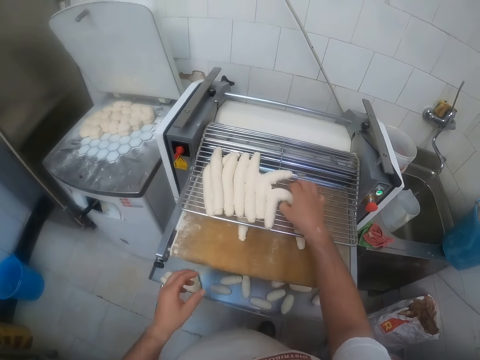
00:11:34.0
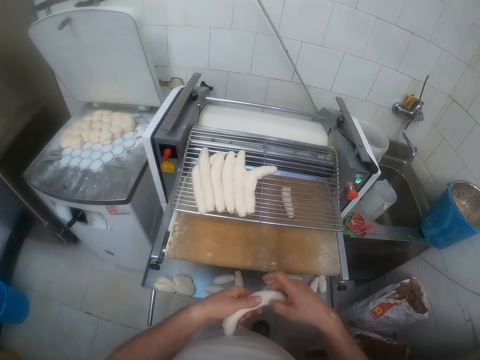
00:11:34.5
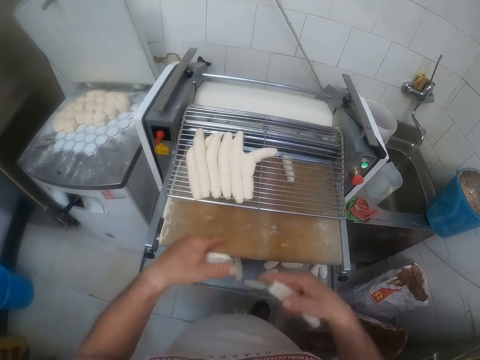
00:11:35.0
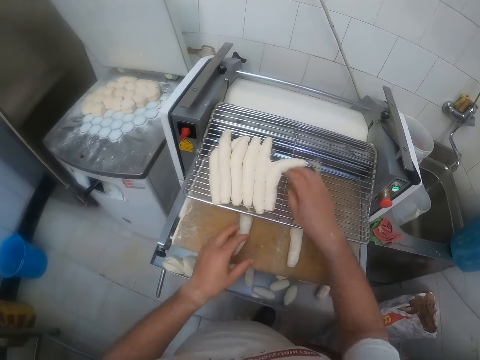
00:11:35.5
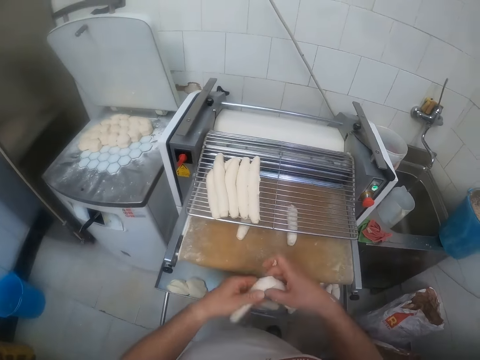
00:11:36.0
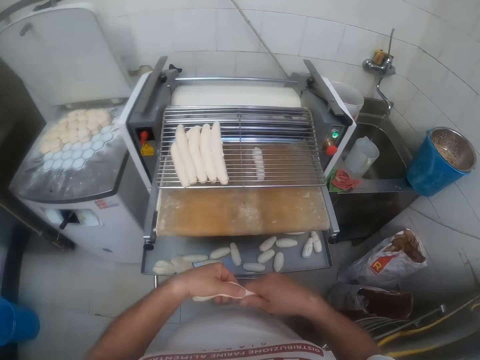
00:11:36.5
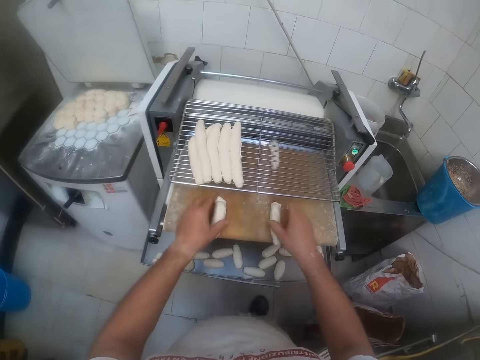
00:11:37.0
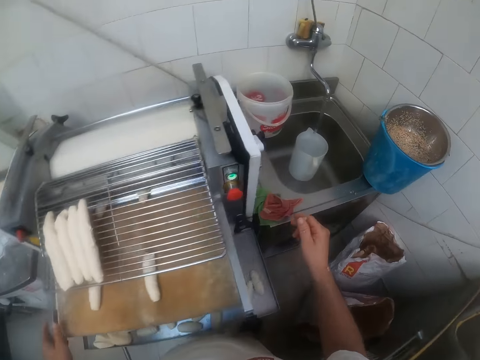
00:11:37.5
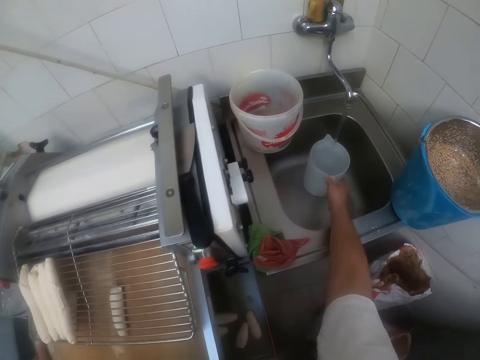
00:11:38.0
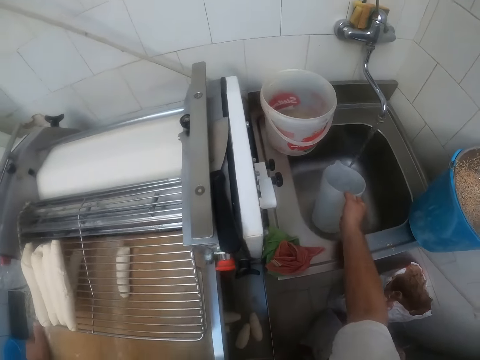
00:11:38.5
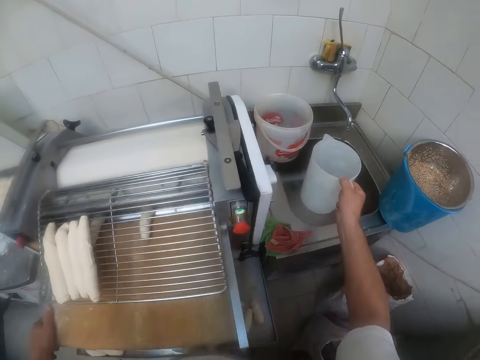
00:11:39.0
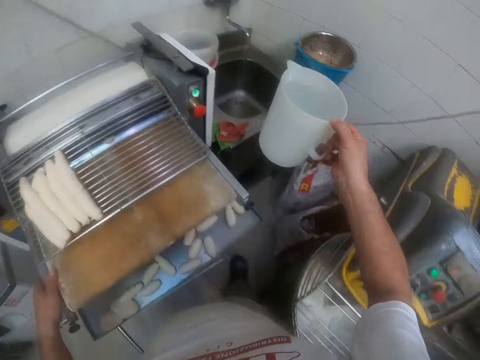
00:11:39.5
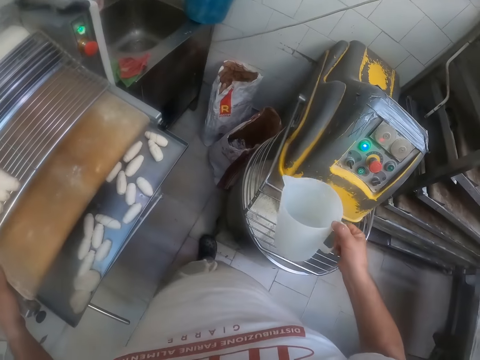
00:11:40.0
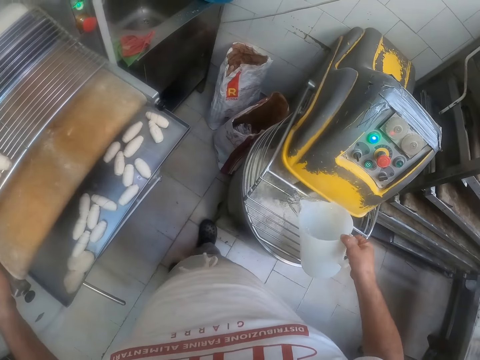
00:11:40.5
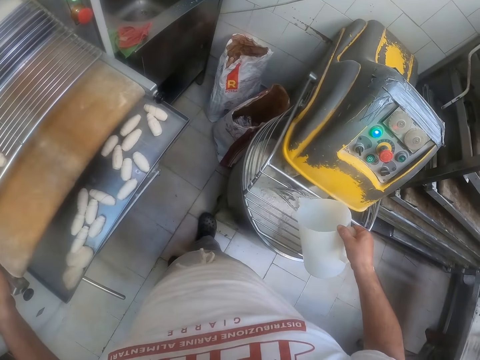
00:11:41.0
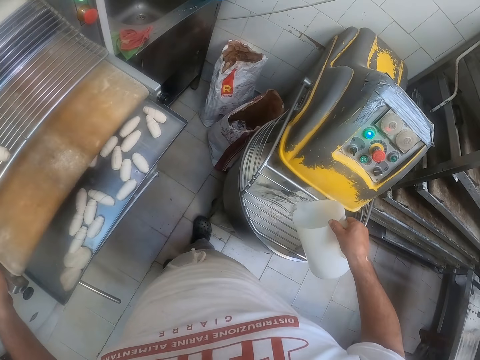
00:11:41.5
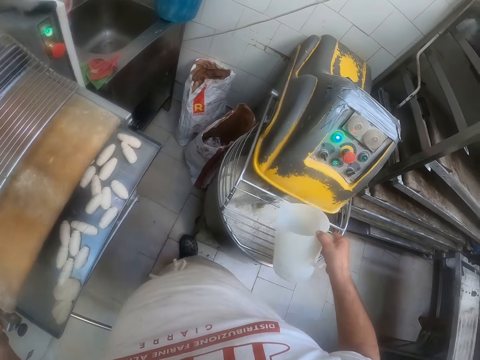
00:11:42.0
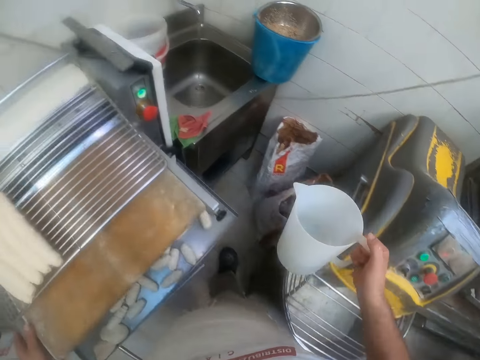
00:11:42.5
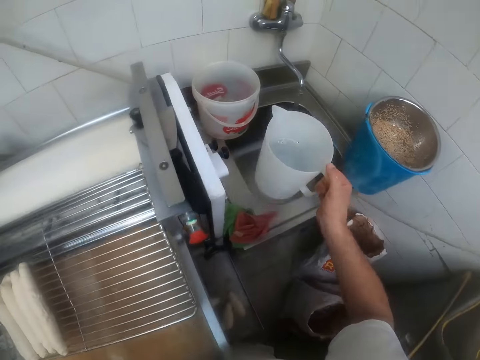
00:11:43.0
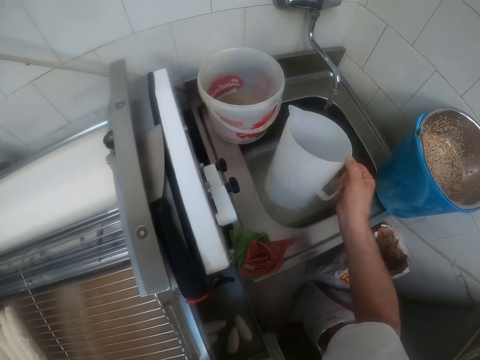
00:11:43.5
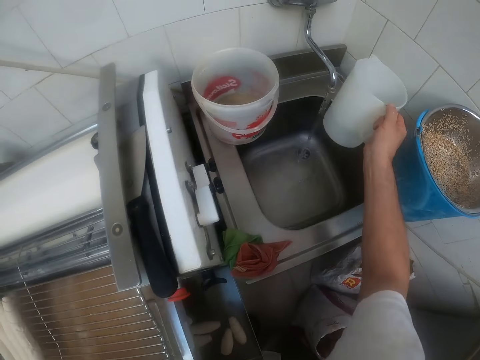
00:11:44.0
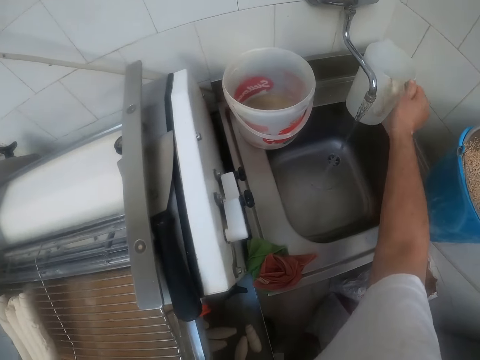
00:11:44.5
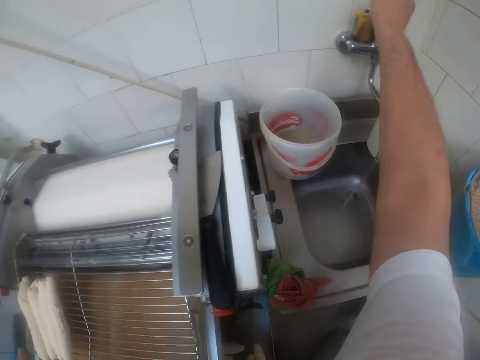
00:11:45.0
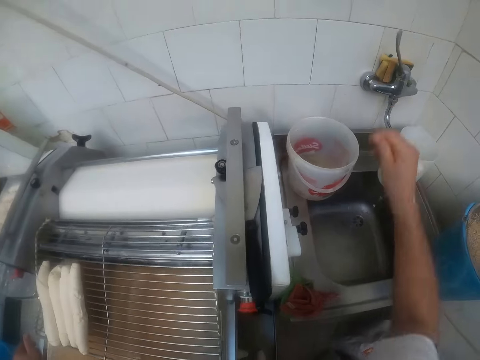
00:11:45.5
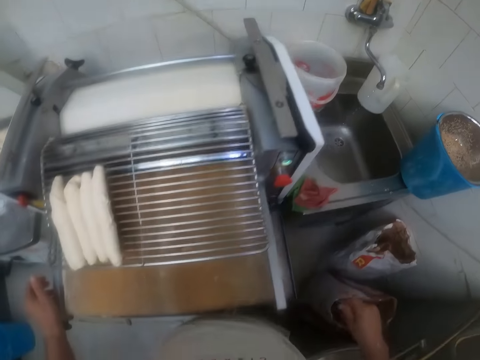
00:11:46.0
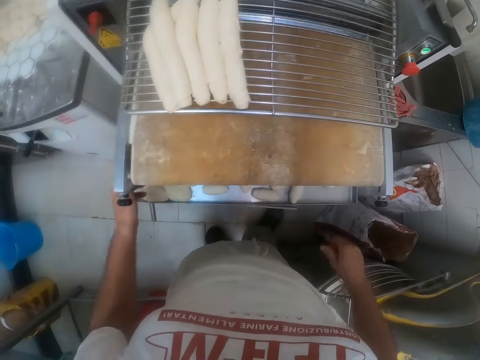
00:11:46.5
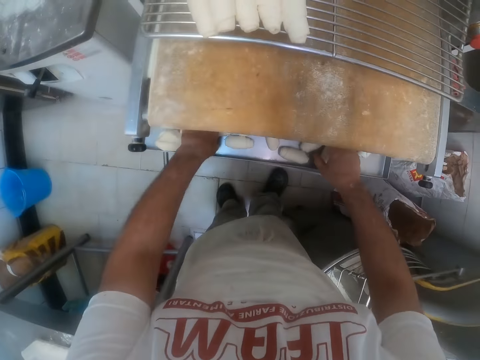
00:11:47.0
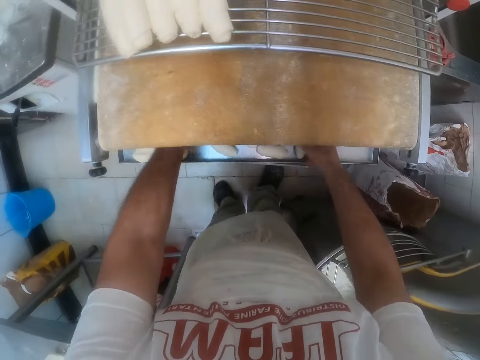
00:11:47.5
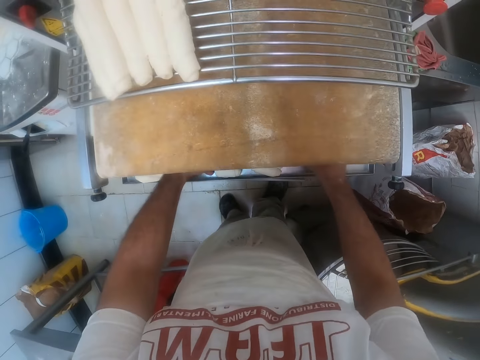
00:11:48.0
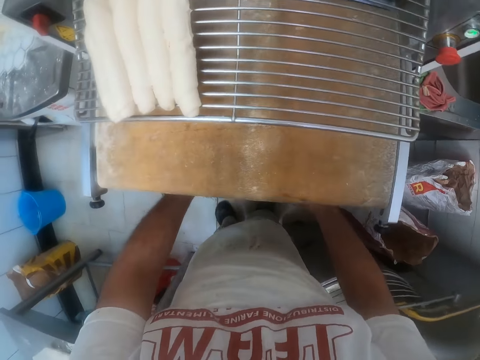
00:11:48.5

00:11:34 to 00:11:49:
The camera wearer picks a dough from the dough rack with his right hand. He splits the dough into two with his hands. He places the dough on the dough grinder under the dough rack with his hands. He picks a dough from the dough rack with his right hand. He splits the dough into two with his hands. He places the dough on the dough grinder under the dough rack with his hands. He picks the jug from under the tap water in the sink with his right hand. He pours the water from the jug into the dough mixer with his right hand. He places the jug of water on the kitchen sink with his right hand. He turns off the tap in the kitchen sink with his right hand. He picks grinded dough from under the dough grinder with his hands.

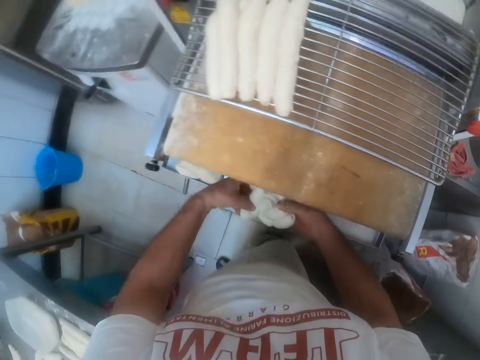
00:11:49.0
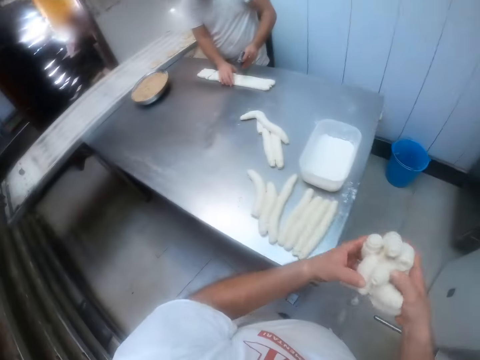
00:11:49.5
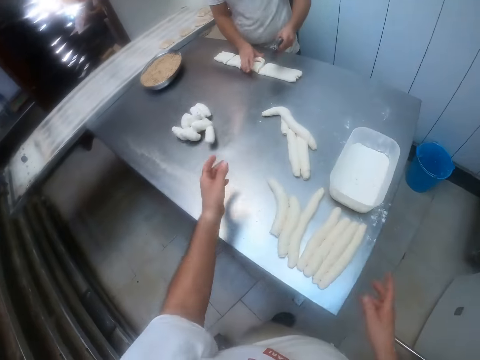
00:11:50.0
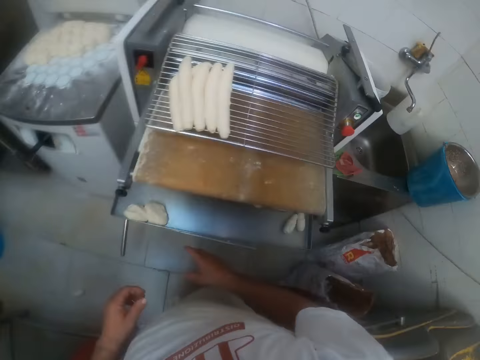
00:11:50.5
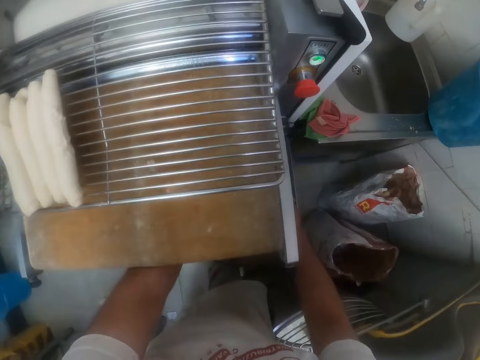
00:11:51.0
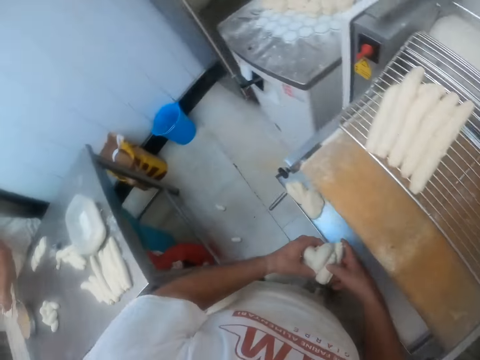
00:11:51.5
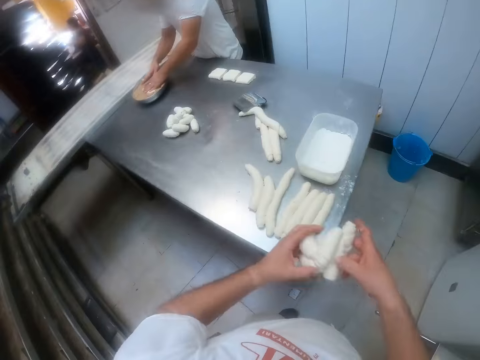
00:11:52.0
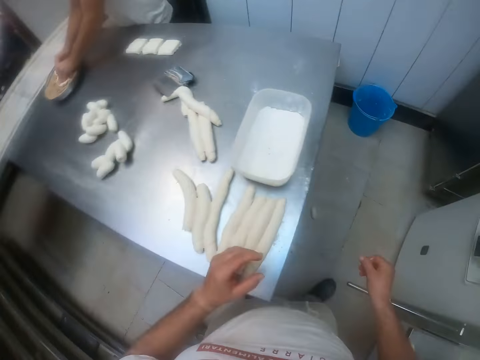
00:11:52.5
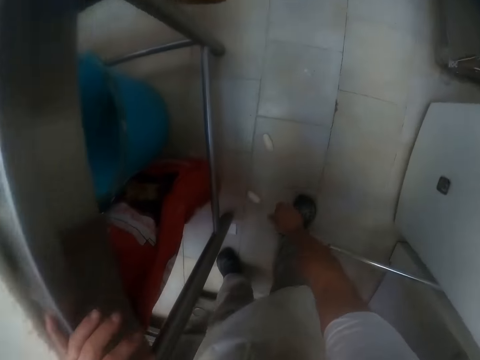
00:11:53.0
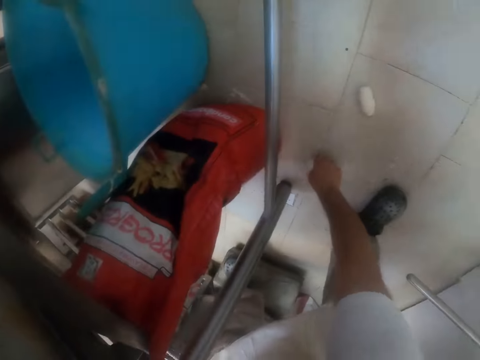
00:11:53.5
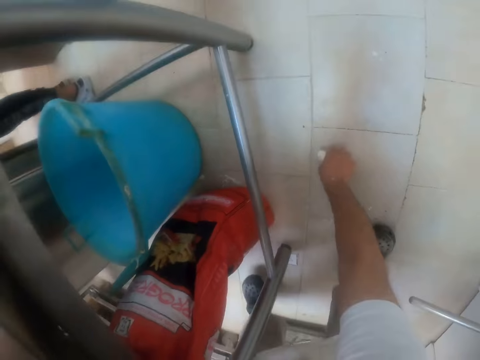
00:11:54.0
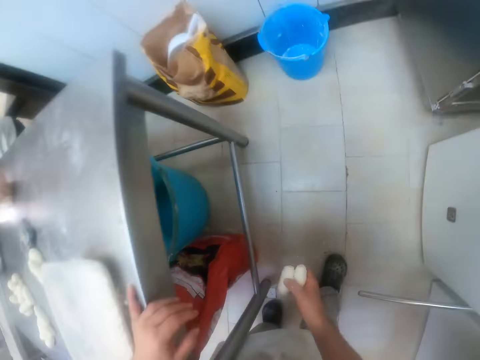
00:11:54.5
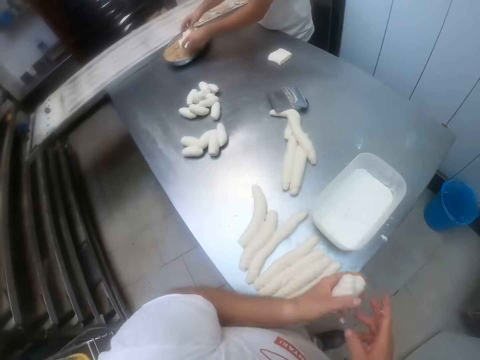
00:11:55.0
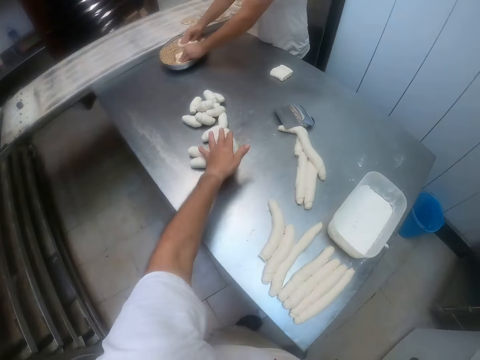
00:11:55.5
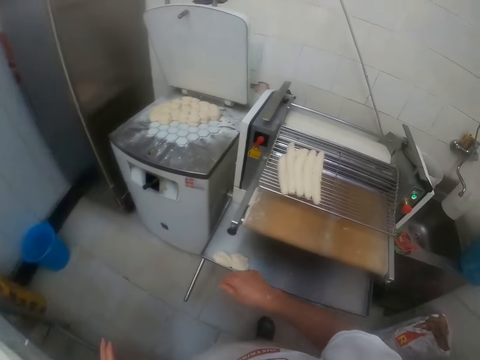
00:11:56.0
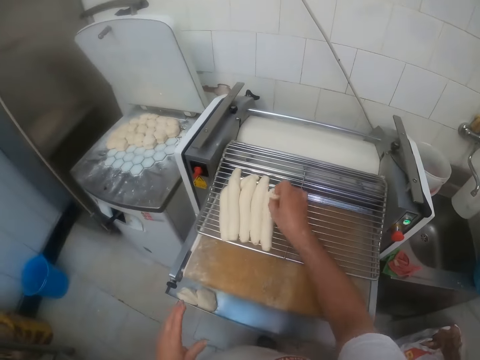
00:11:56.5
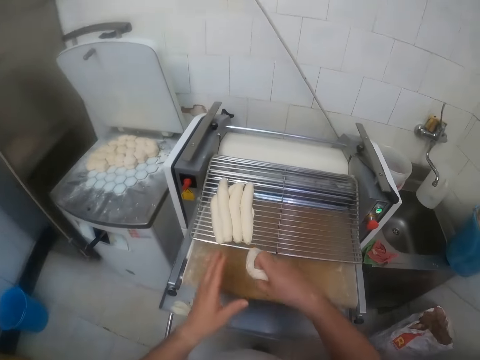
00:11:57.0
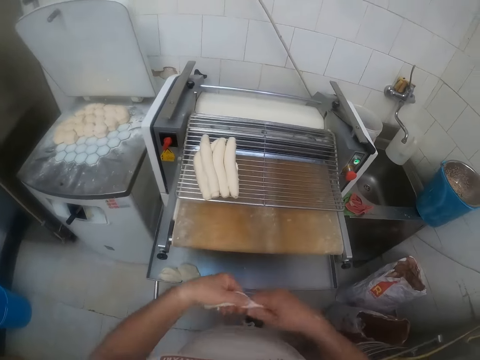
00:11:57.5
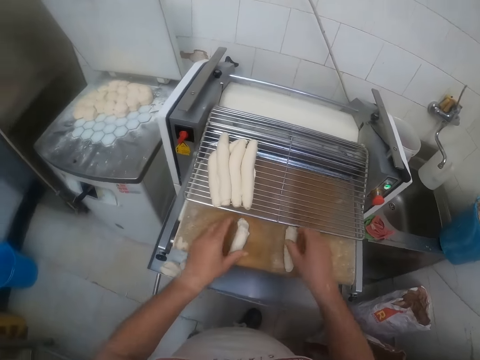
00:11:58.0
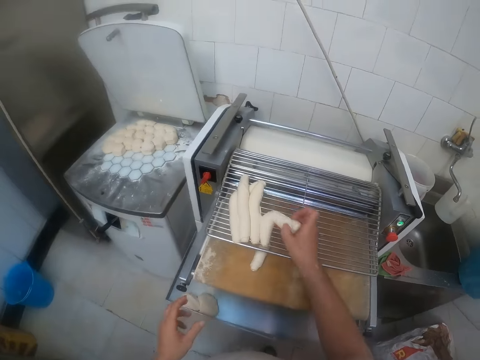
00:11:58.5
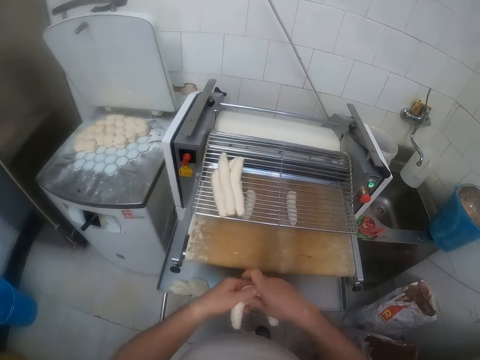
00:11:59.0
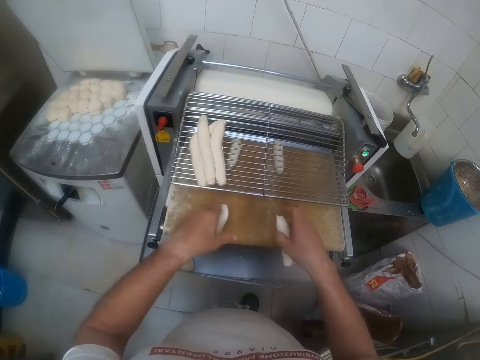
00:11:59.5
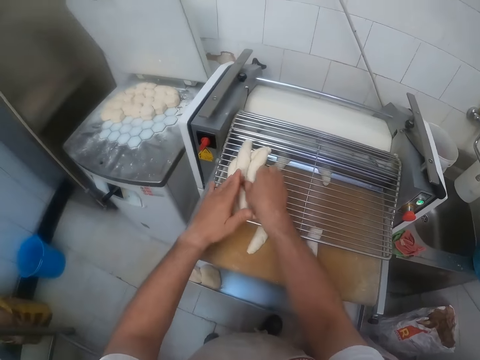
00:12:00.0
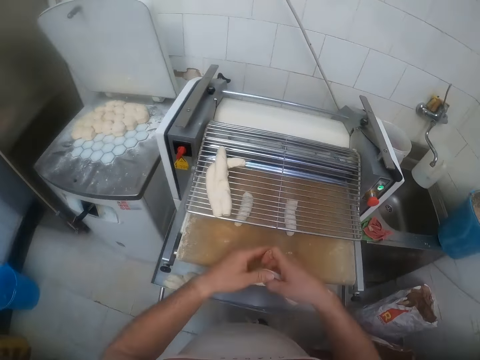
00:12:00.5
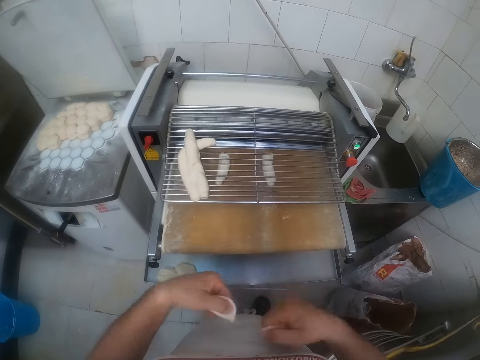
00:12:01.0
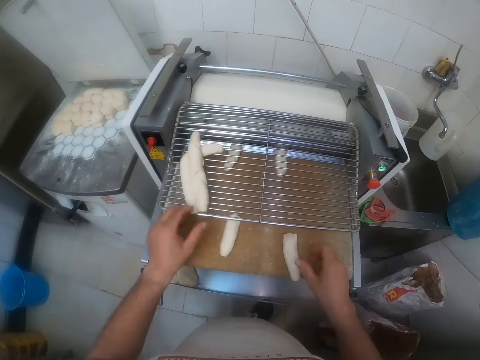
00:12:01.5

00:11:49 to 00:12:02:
The camera wearer drops the grinded dough on the dough table with his left hand. A man cuts dough on the dough table with a dough knife in his left hand. The camera wearer picks grinded dough from under the dough grinder with his hands. The man puts the dough in the dough fillings in the tray on the table with his hands. The camera wearer drops the grinded dough on the dough table with his hands. He places his left hand on the dough table. He picks dough from the floor with his right hand. He passes the dough from his right hand to his left hand. He places the dough on the dough table with his left hand. He picks a dough from the dough rack with his right hand. He splits the dough into two with his hands. He places the dough on the dough grinder under the dough rack with his hands. He cuts the dough with his hands. He puts the dough on the machine. He picks a dough from the dough rack with his right hand. He places his left hand on the dough on the dough rack. He splits the dough into two with his hands. He places the dough on the dough grinder under the dough rack with his hands.
